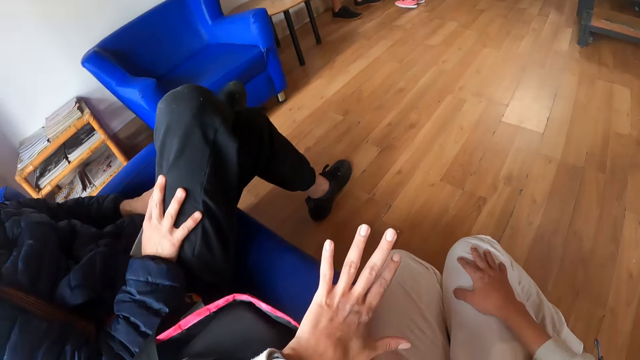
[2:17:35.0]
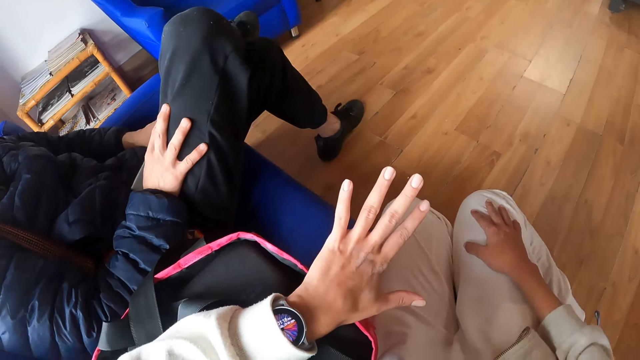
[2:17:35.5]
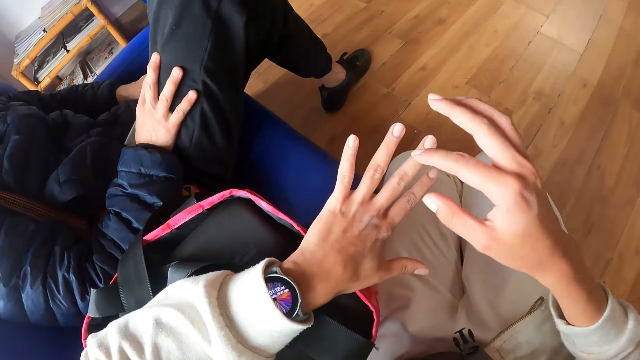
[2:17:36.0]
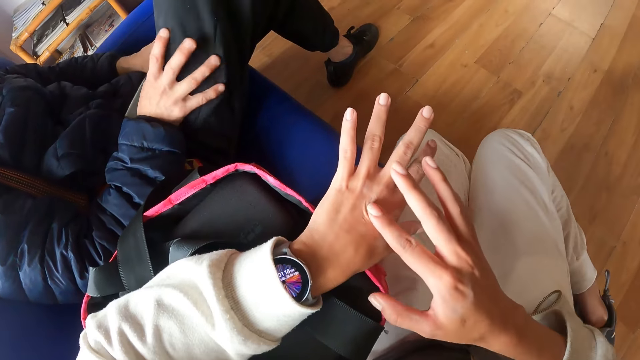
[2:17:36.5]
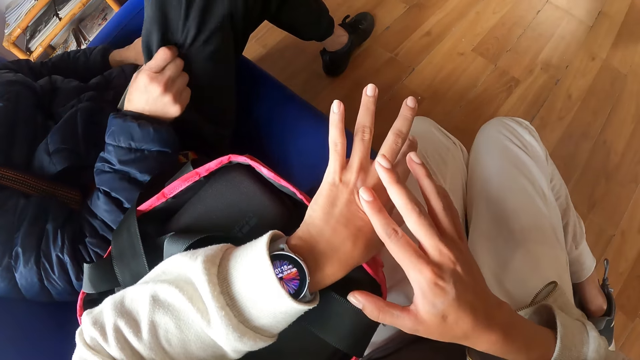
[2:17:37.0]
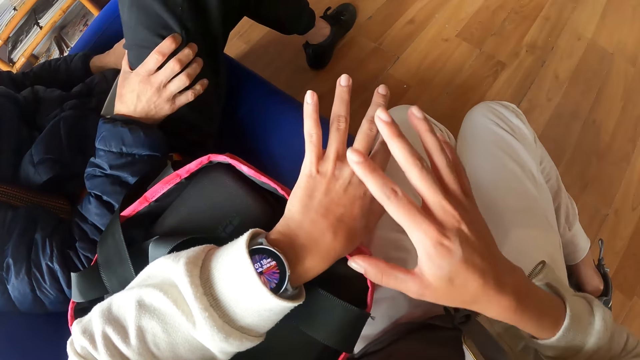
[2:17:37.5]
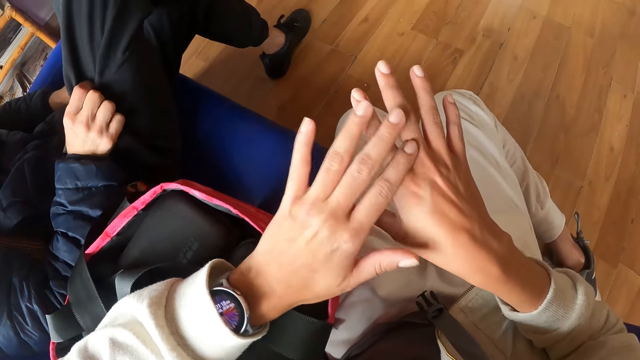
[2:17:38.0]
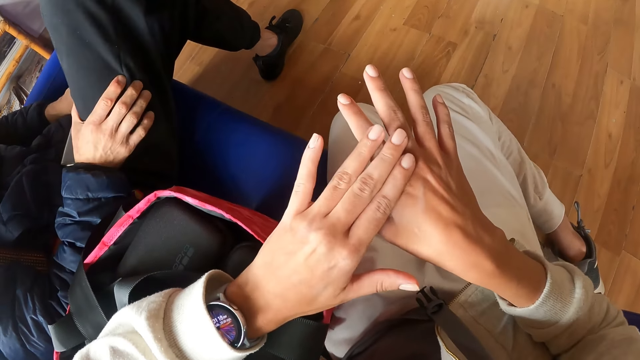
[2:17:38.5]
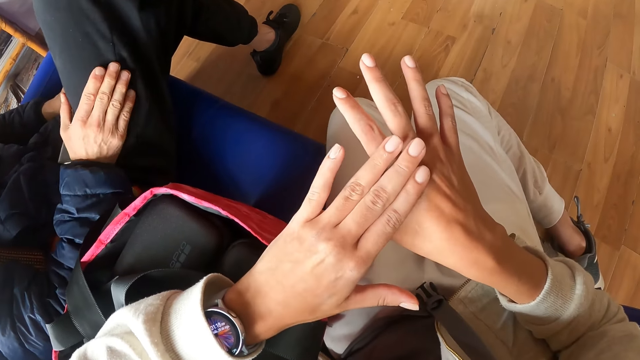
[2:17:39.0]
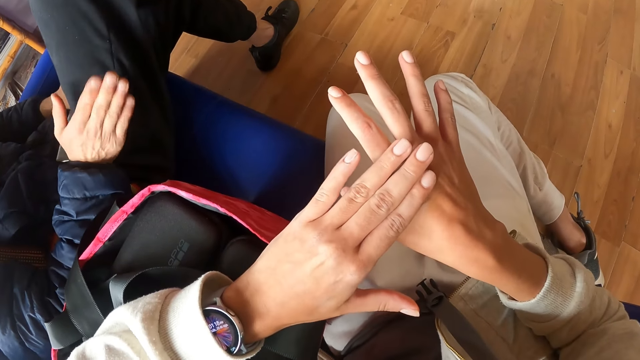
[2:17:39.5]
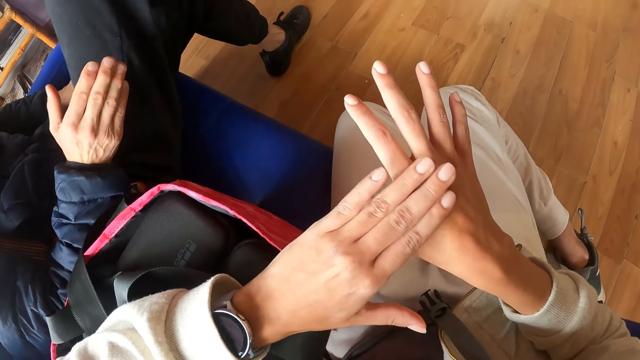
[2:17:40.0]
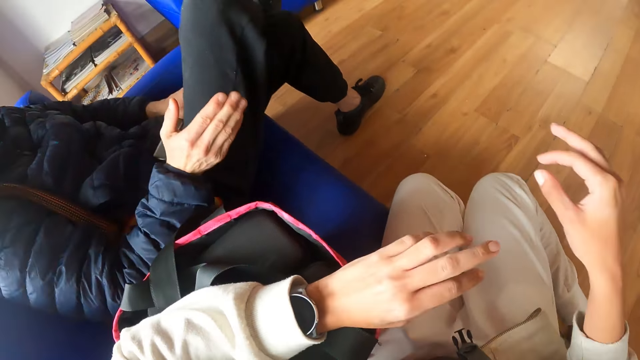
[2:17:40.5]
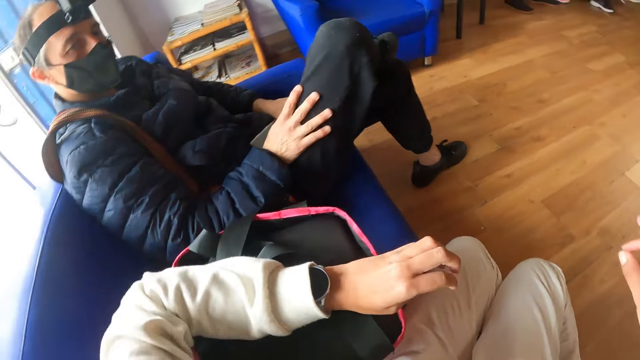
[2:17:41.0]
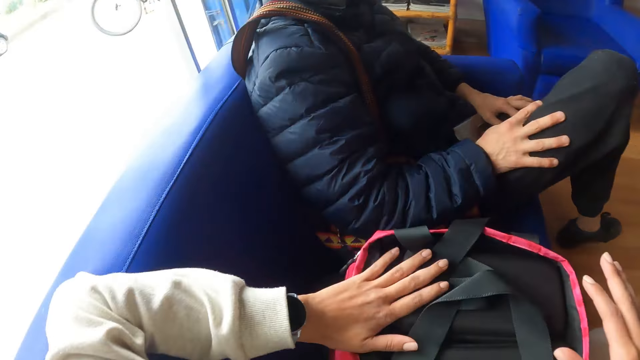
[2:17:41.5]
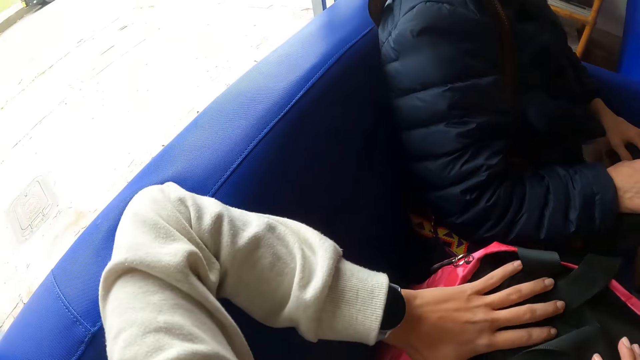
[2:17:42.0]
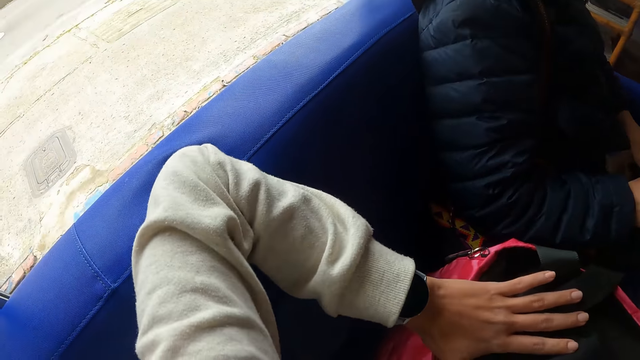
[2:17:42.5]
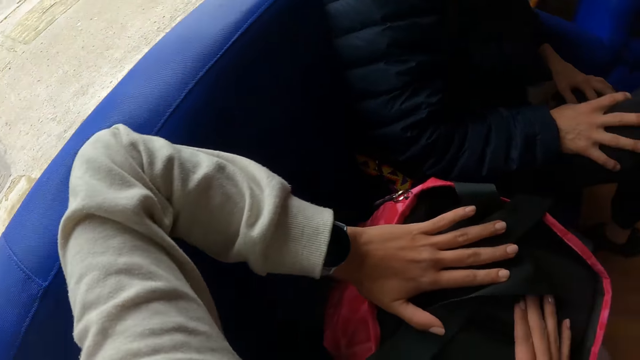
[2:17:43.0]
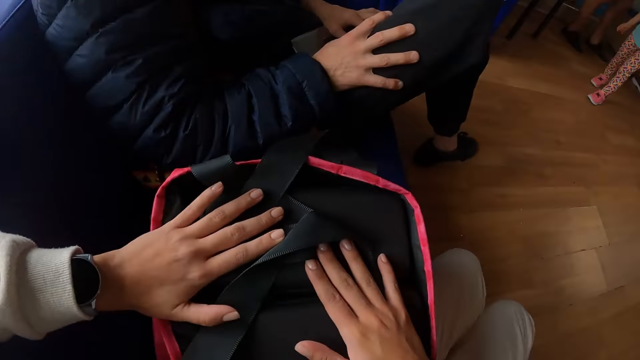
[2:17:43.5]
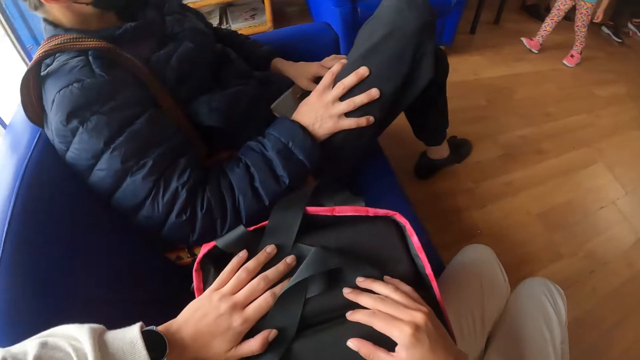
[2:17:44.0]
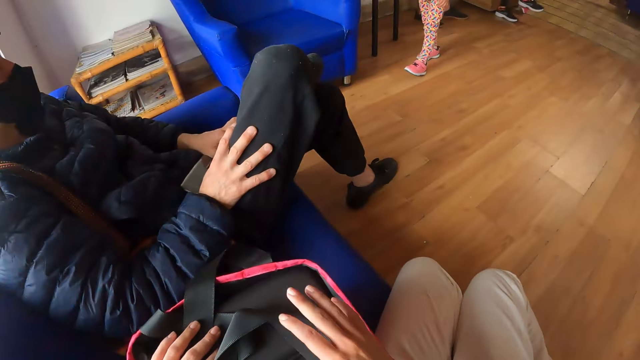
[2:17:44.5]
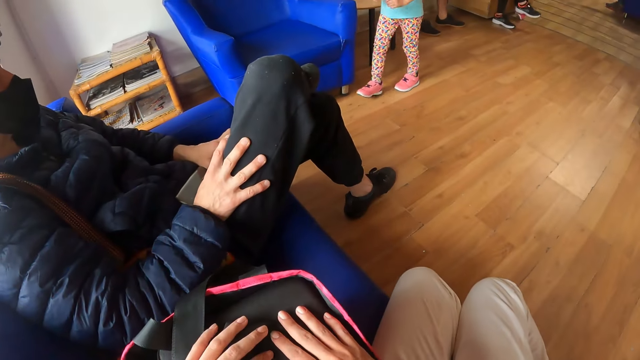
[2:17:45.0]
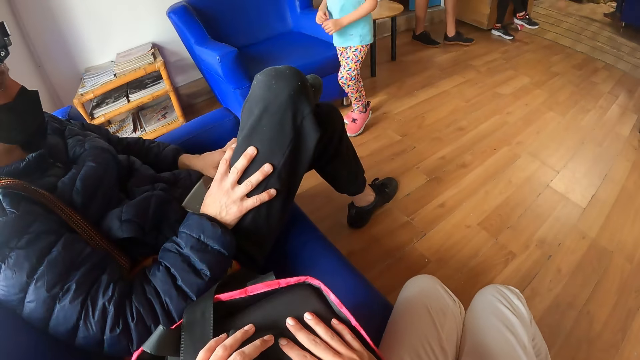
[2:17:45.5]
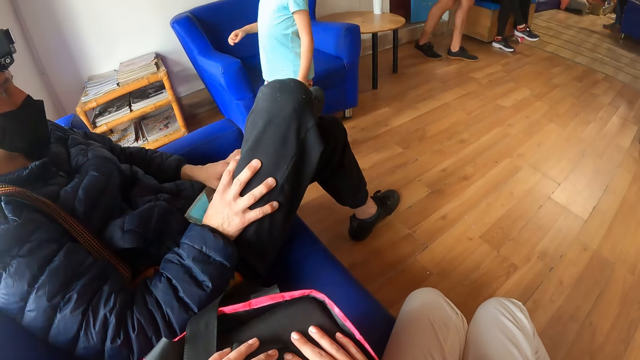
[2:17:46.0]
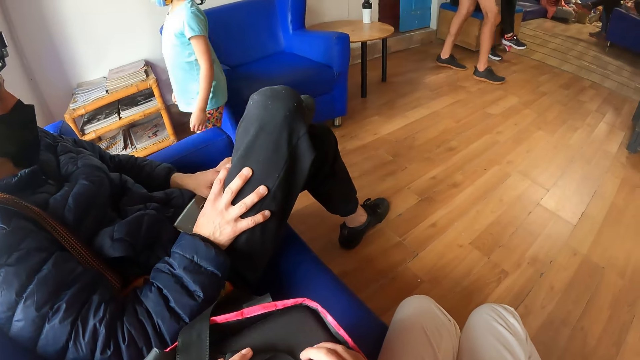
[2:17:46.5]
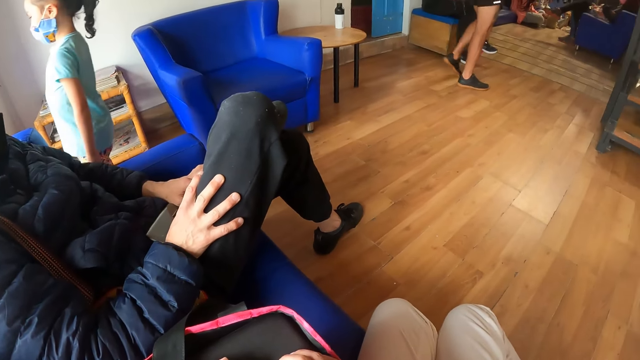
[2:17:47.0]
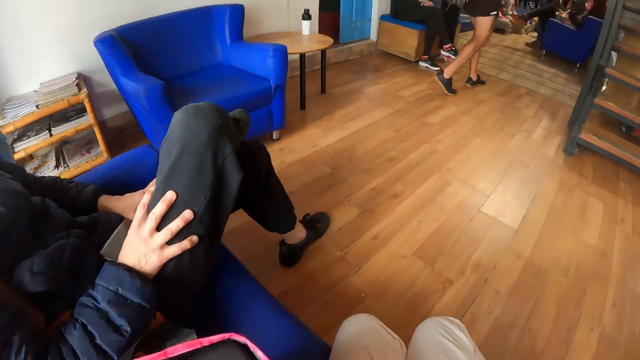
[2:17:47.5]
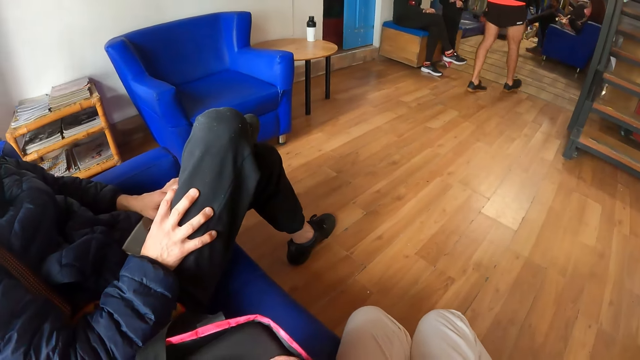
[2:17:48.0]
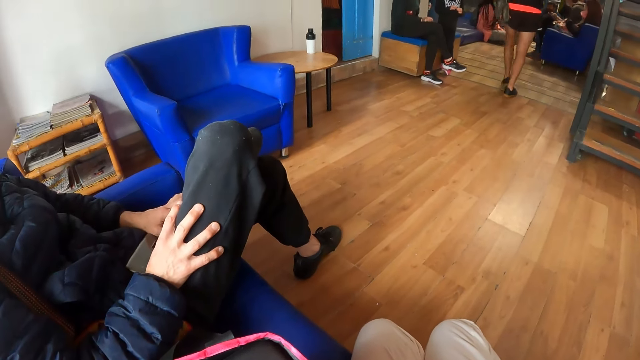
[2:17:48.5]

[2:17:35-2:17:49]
The camera wearer examines her left hand with her right hand. She massages the hand. She places her hands on the bag. She holds the bag. She looks around.

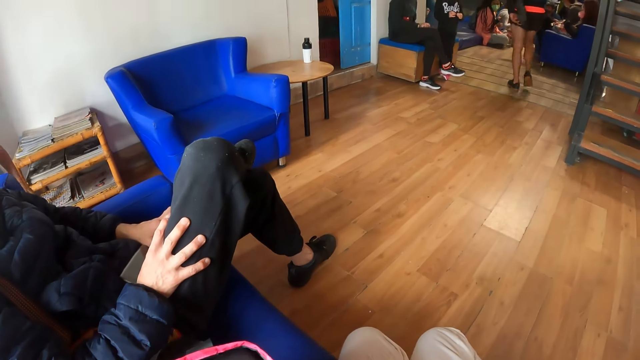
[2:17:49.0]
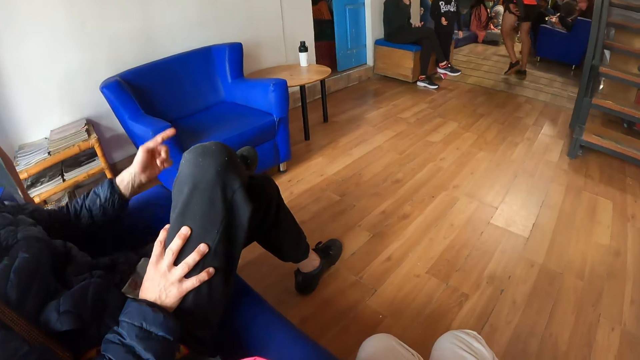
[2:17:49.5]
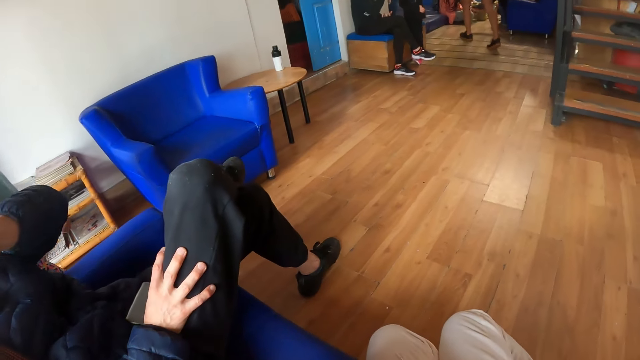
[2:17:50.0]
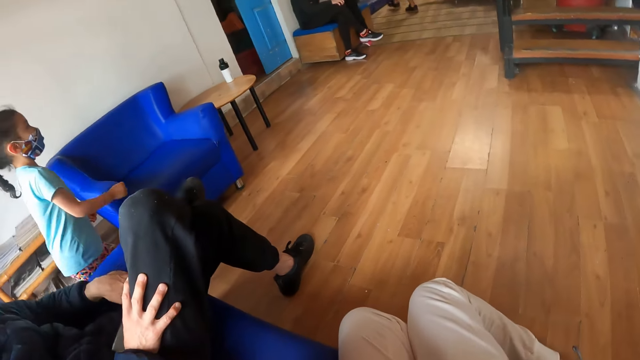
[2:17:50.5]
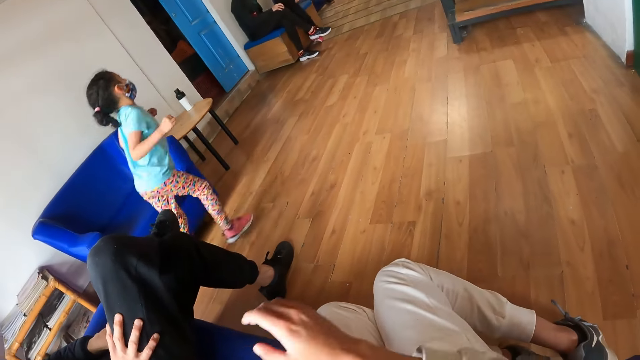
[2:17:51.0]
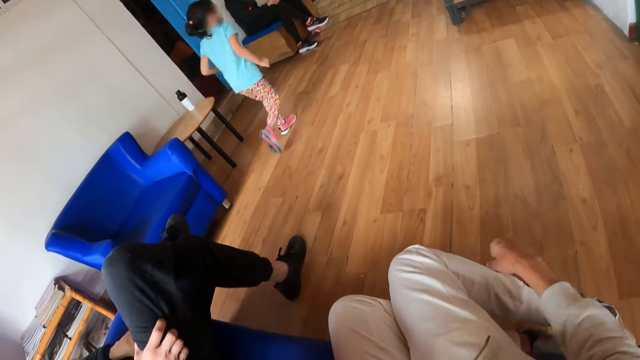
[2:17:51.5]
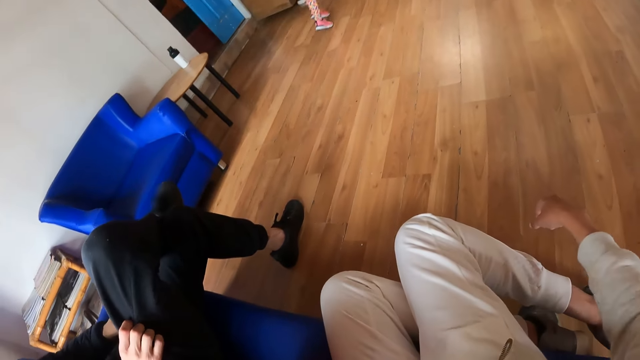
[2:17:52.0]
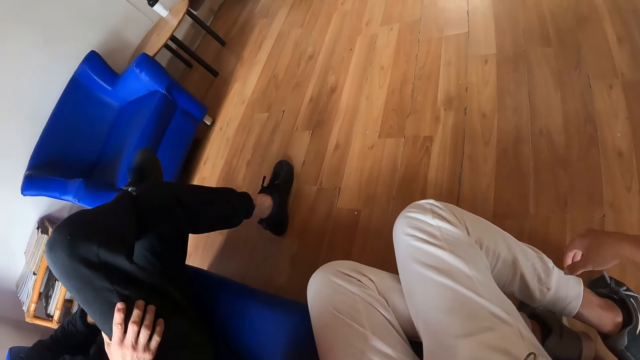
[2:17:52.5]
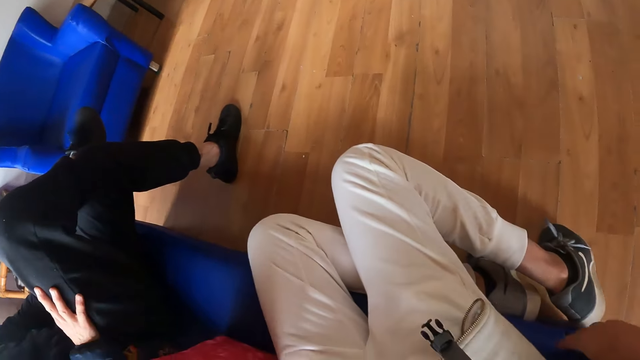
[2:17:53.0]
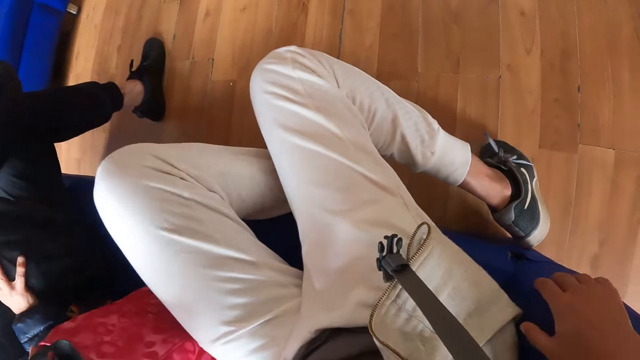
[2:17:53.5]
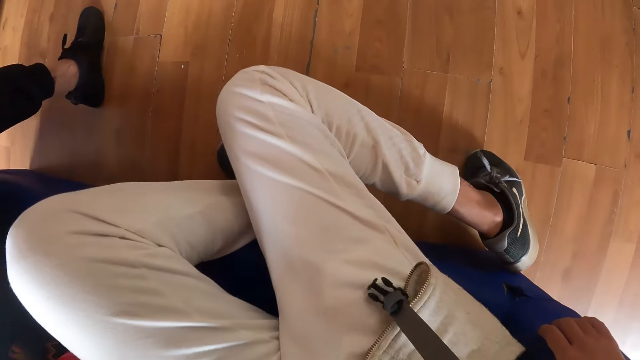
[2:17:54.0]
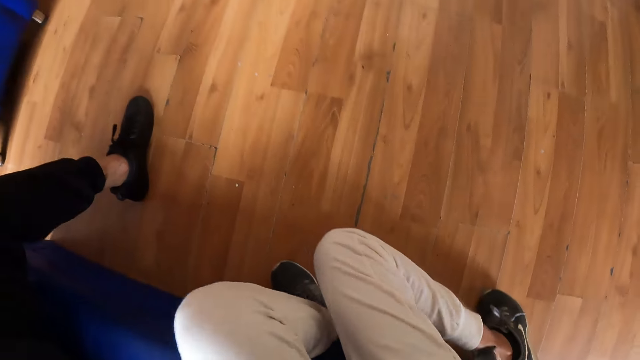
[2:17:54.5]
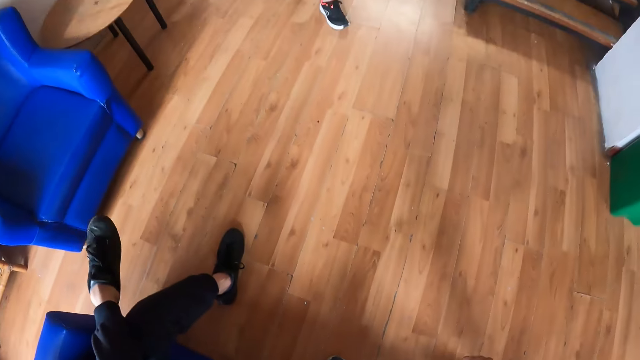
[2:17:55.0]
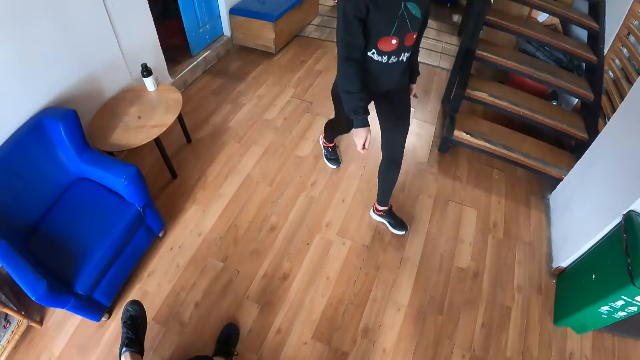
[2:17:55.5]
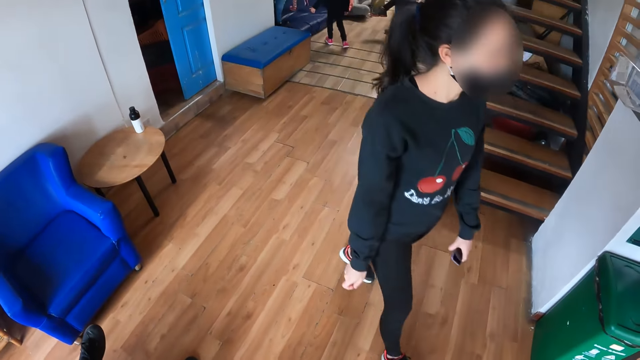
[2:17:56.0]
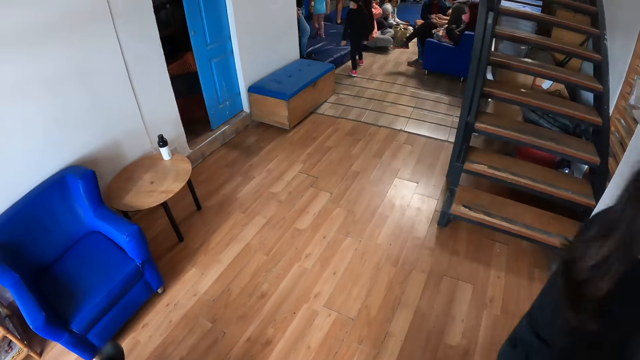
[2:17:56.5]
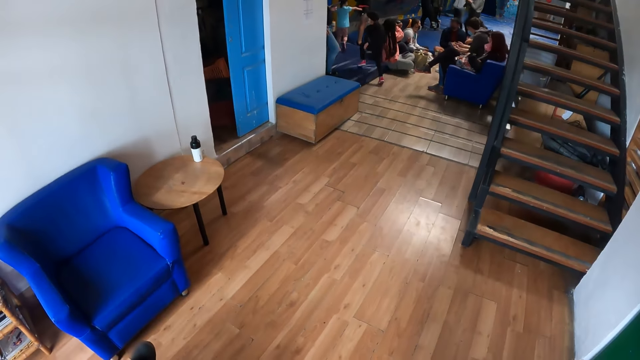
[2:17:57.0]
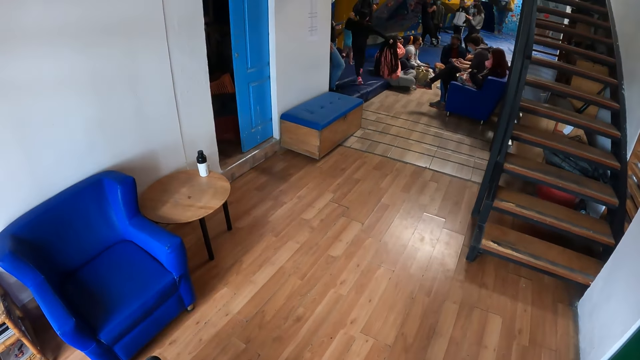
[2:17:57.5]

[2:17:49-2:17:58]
The camera wearer stands up.
